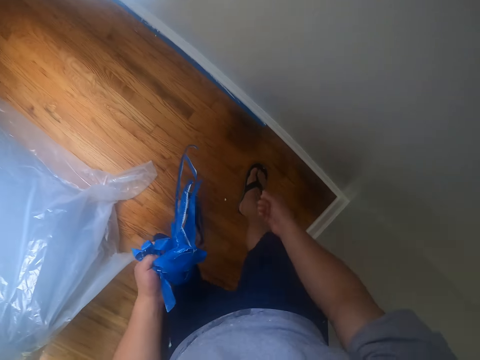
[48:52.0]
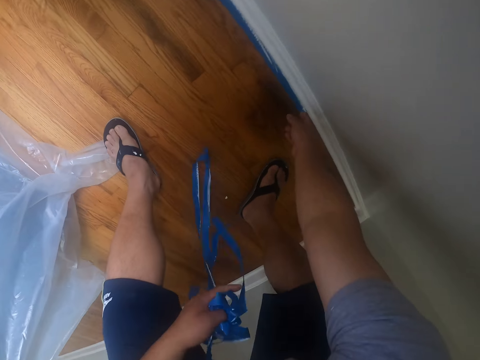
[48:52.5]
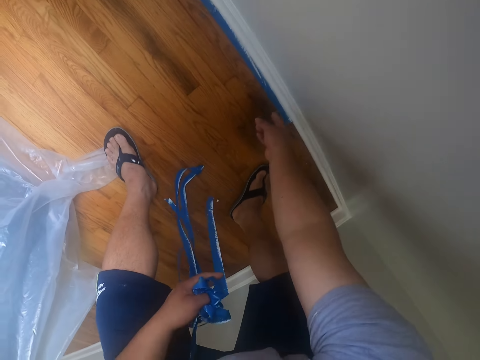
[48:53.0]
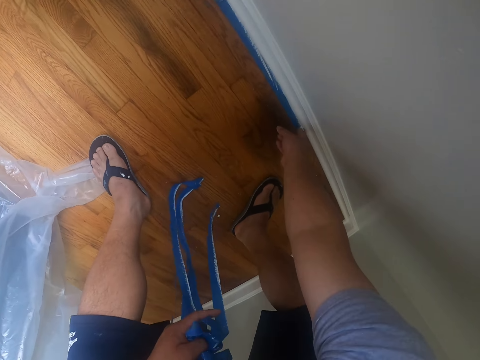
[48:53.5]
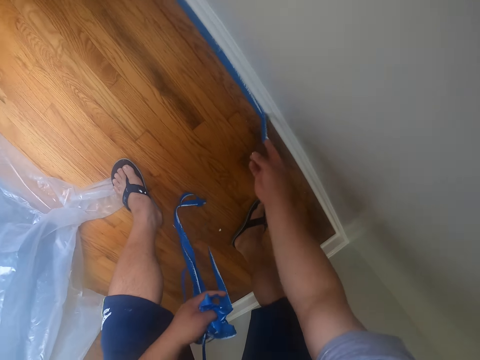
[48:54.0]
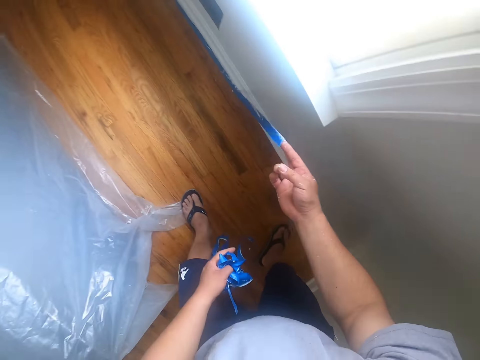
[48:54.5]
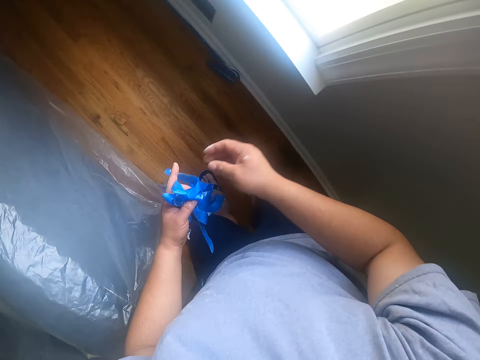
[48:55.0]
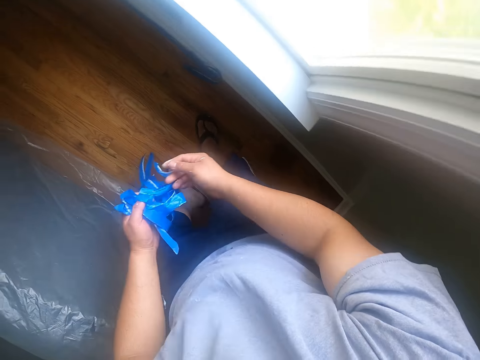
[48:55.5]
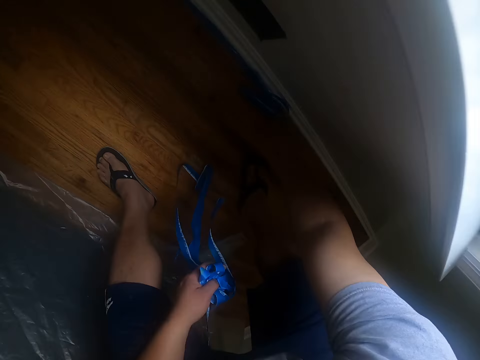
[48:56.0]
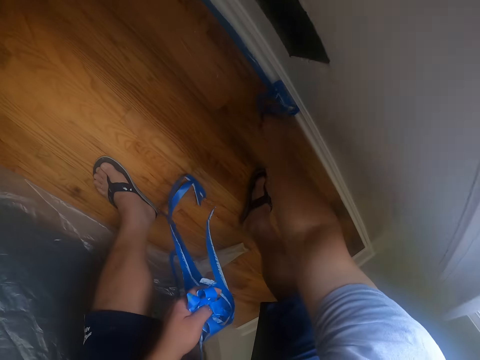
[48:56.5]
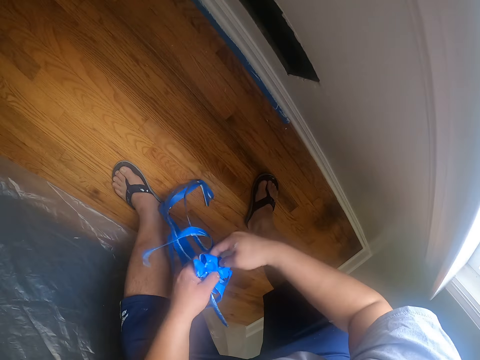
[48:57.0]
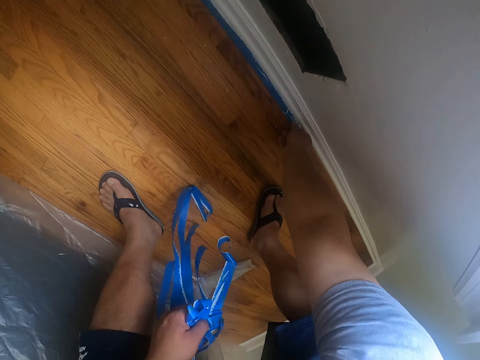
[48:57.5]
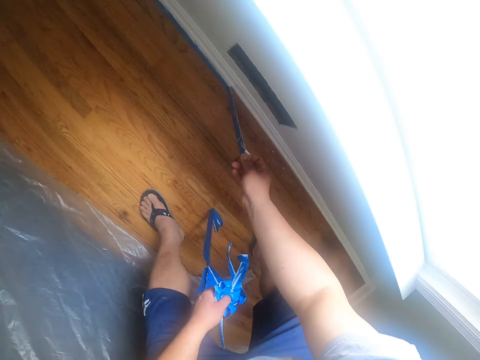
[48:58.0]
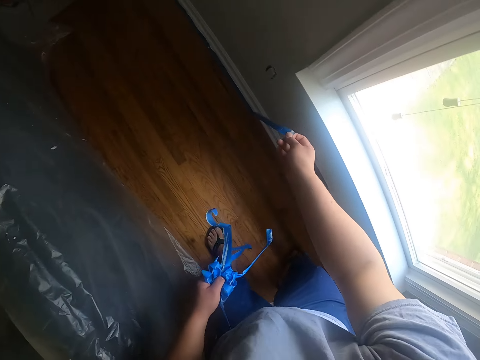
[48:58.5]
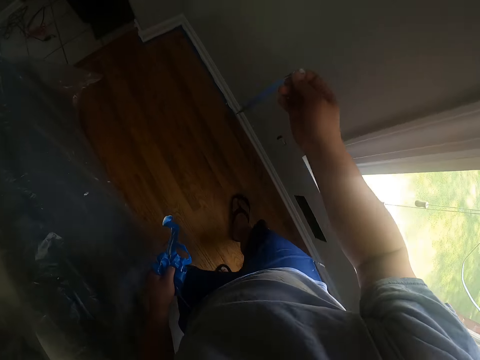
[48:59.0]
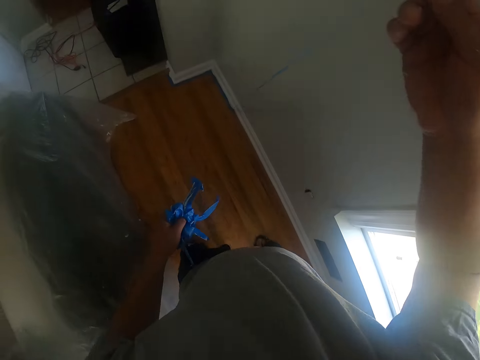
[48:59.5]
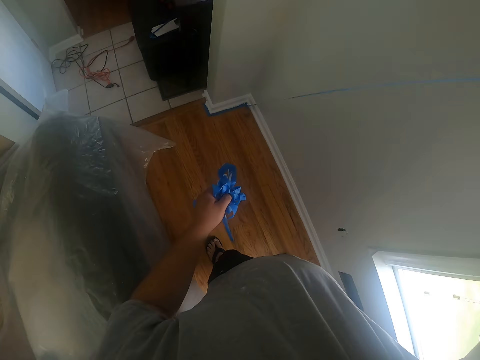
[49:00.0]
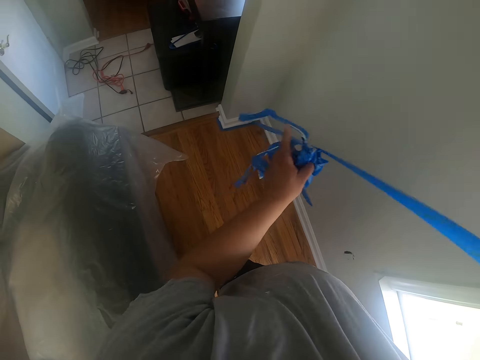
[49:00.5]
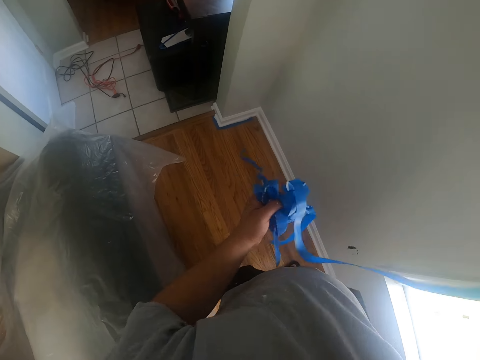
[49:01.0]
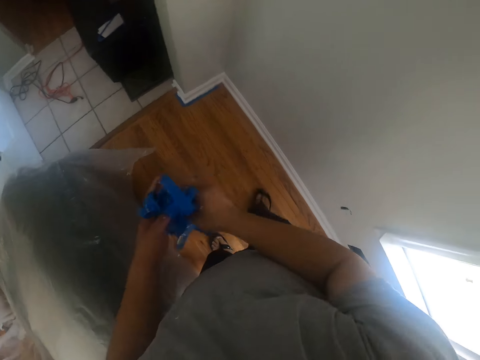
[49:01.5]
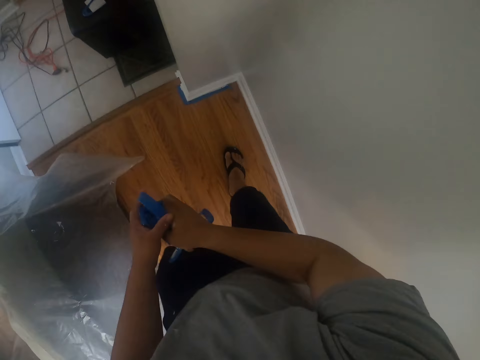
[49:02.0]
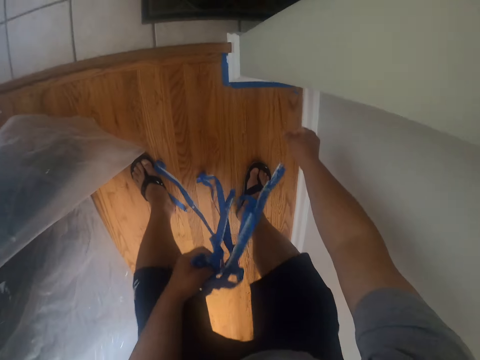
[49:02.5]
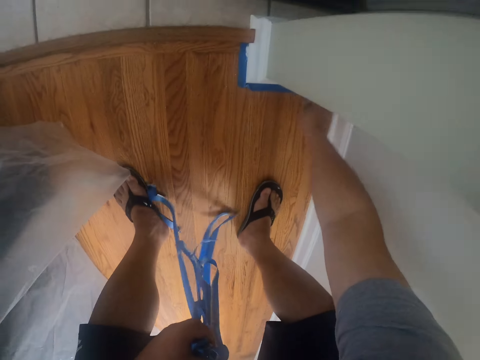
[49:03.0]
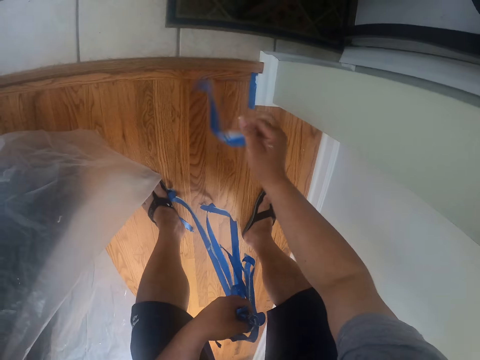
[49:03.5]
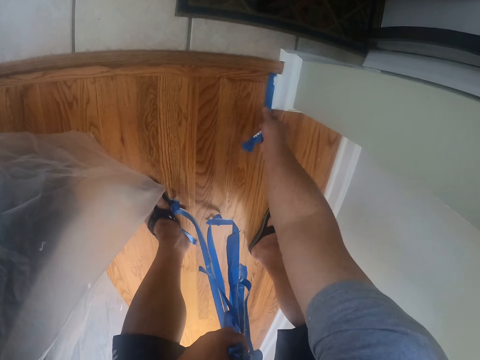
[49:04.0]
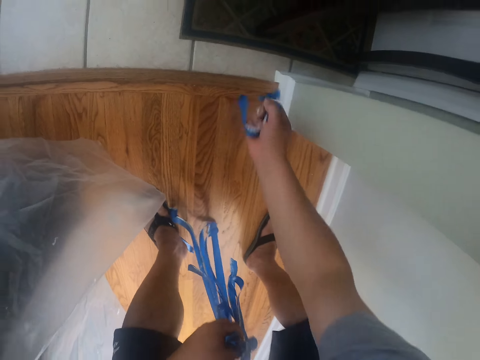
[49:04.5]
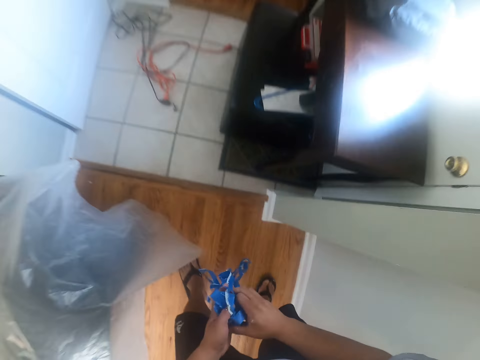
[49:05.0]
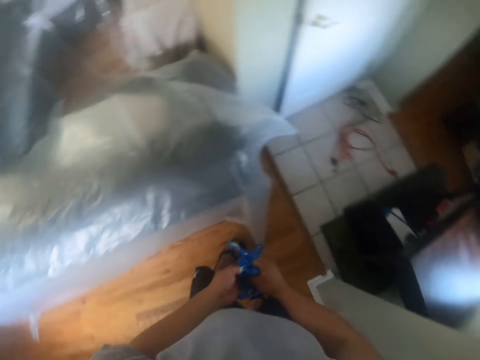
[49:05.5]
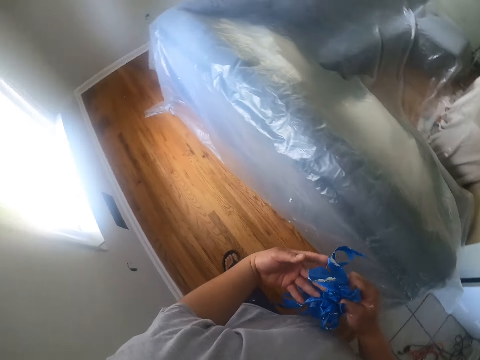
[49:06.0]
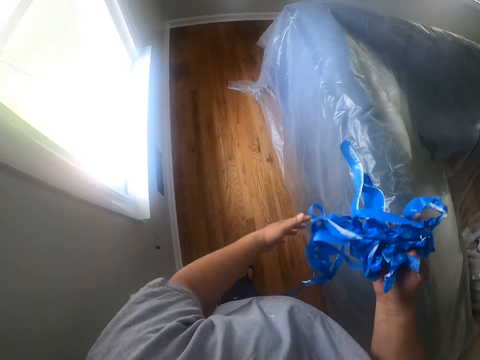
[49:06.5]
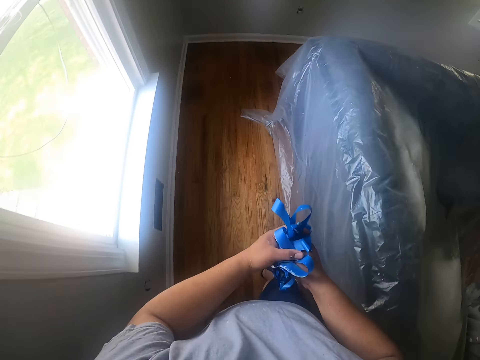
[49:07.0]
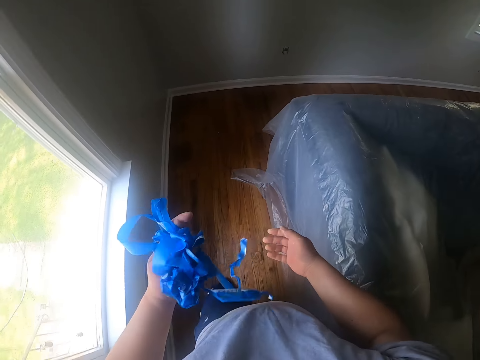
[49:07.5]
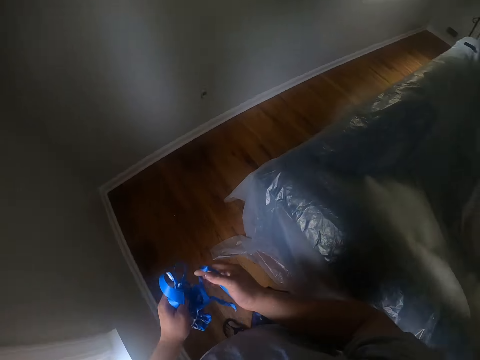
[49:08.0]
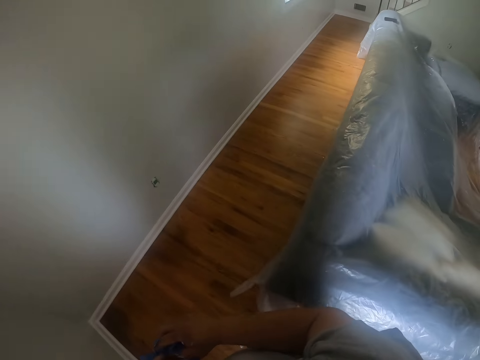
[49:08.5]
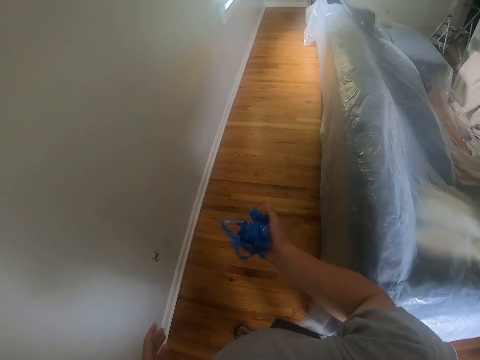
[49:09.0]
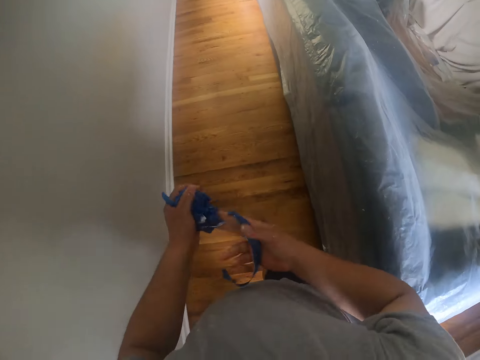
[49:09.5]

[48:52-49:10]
The camera wearer folds the sellotape. He peels off another piece of the tape on the edge of the floor with his right hand. He passes the piece of tape to his left hand. He folds the sellotape. He peels off another piece of the tape on the edge of the floor with his right hand. He passes the piece of tape to his left hand. He folds the sellotape. He peels off another piece of the tape on the edge of the floor with his right hand. He peels off another piece again. He passes the pieces of tape to his left hand. He folds the sellotape. He gathers the pieces of tape with his hands. He walks towards the cloth on the floor.

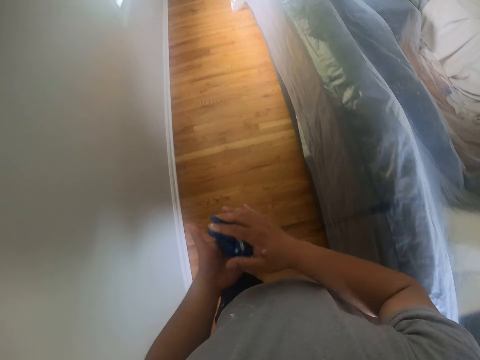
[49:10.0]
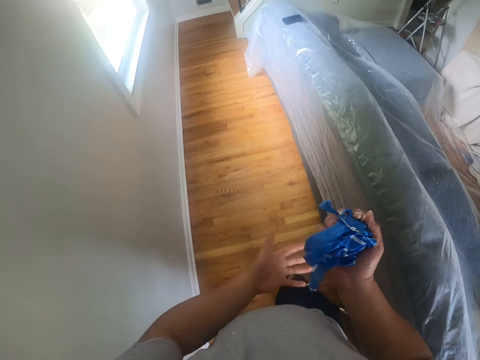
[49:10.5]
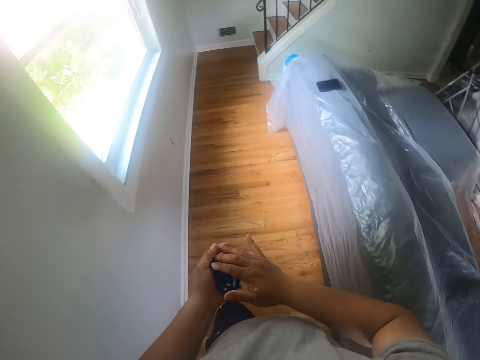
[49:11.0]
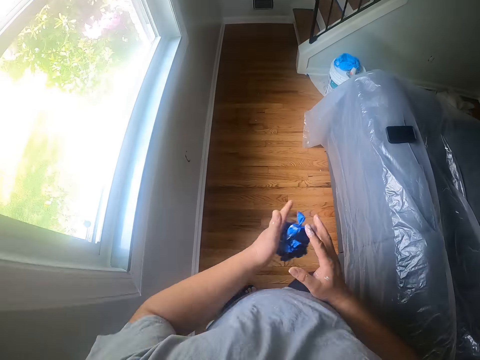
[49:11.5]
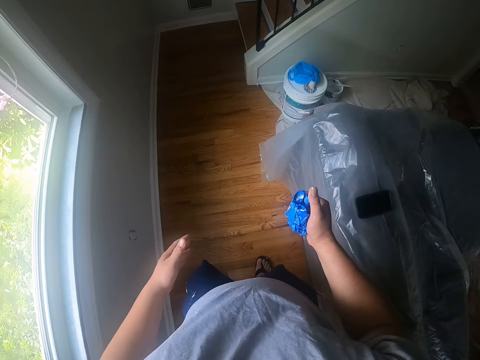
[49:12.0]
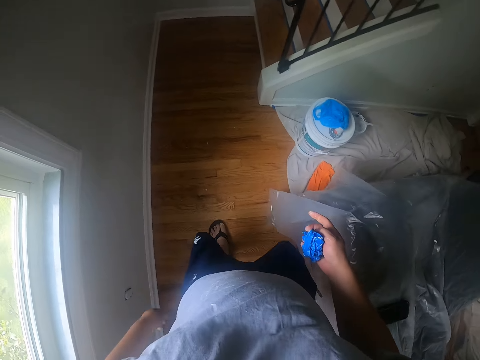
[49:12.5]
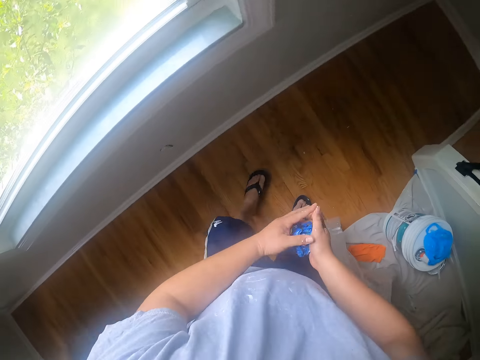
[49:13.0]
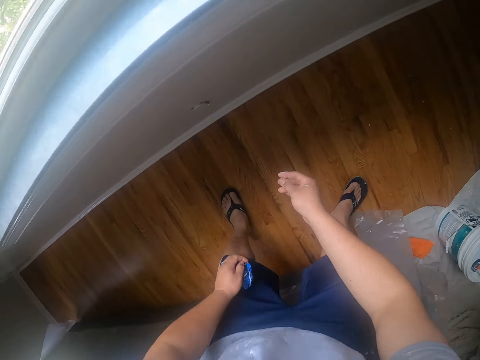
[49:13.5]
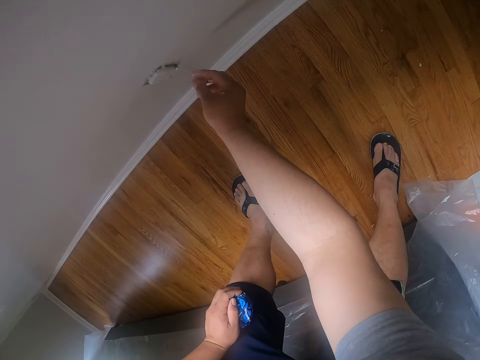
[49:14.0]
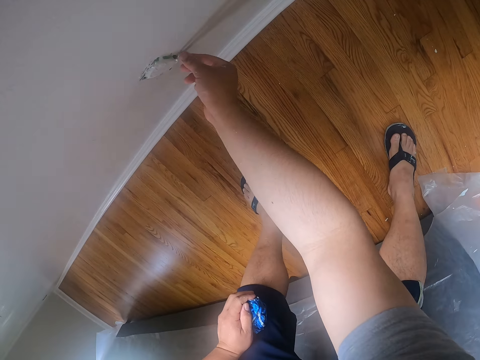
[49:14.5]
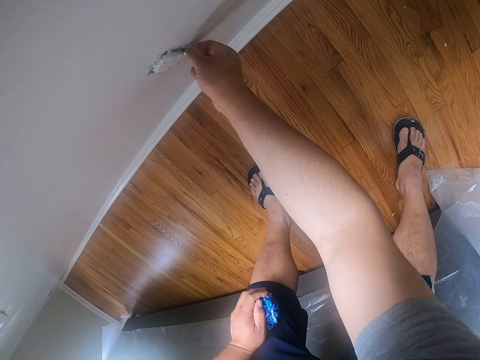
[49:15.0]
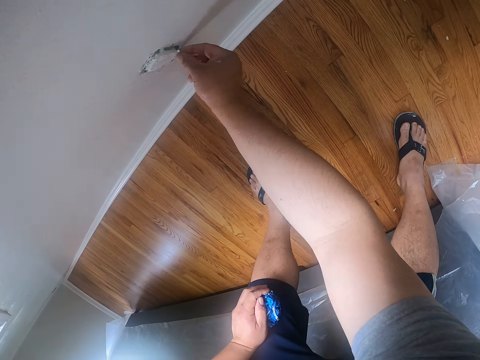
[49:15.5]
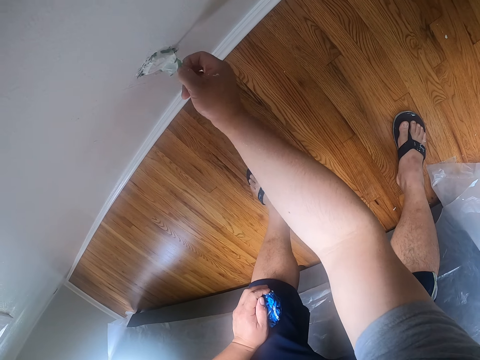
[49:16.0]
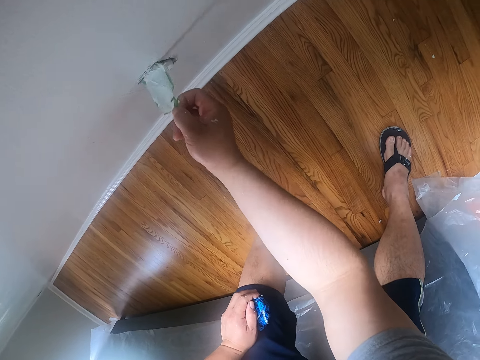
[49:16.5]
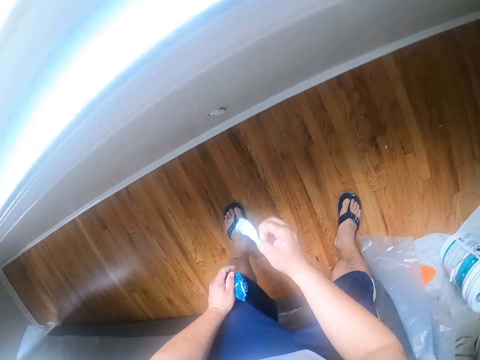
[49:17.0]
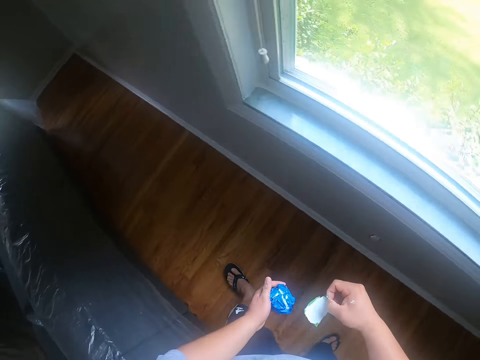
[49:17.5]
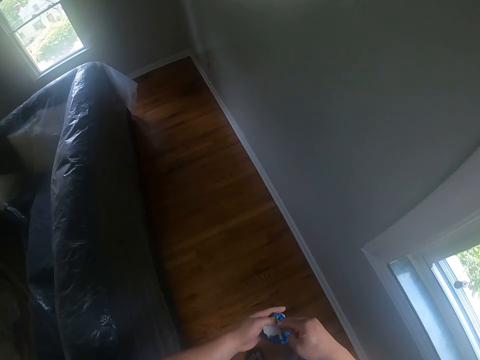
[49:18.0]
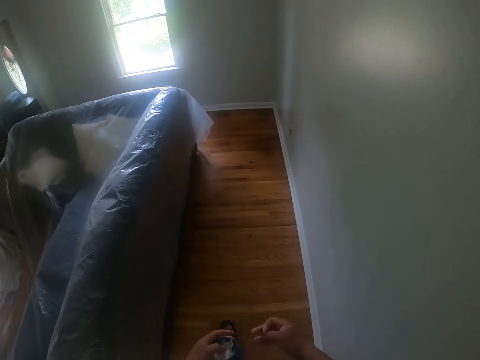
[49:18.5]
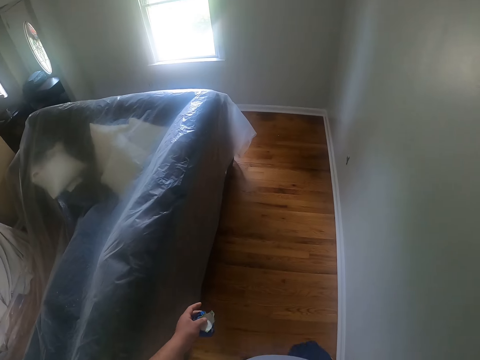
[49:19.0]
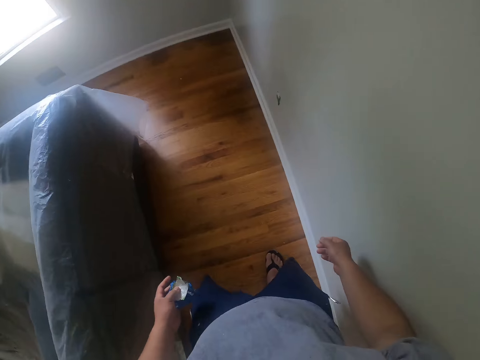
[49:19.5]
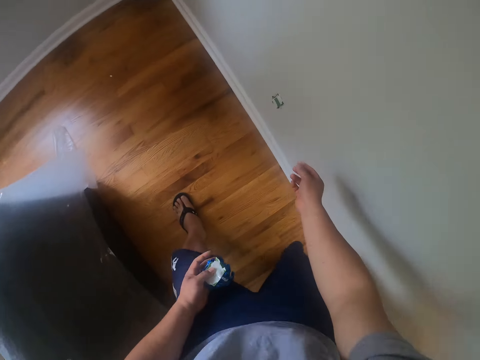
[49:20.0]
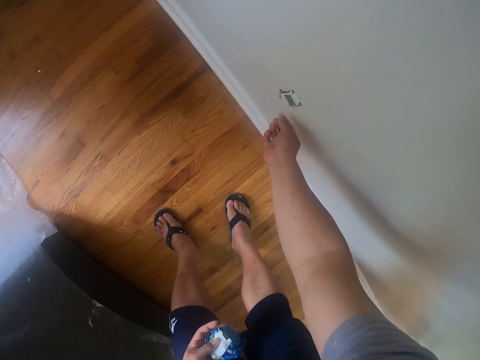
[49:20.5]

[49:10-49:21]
The camera wearer peels off a piece of tape on a wall socket with his right hand. He passes the piece of tape to his left hand. He folds the sellotape. He walks around in the room.
